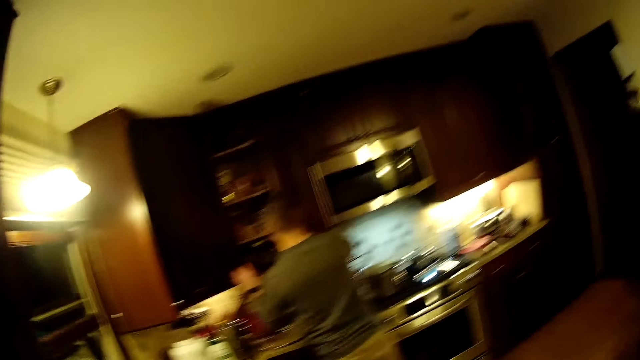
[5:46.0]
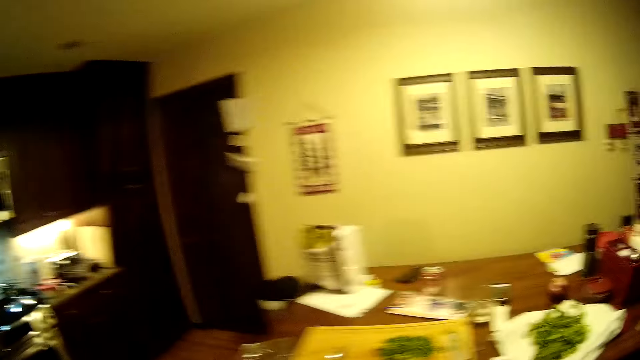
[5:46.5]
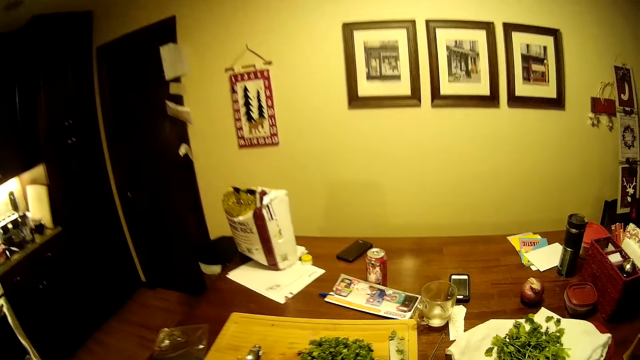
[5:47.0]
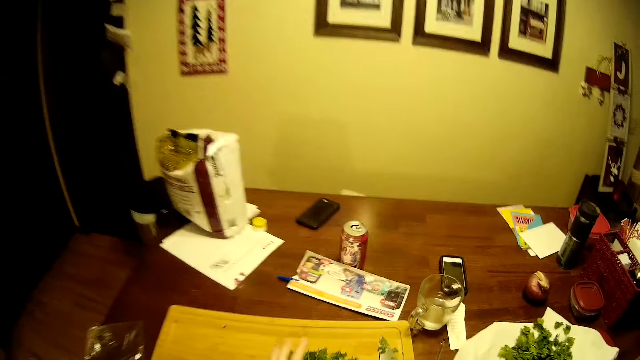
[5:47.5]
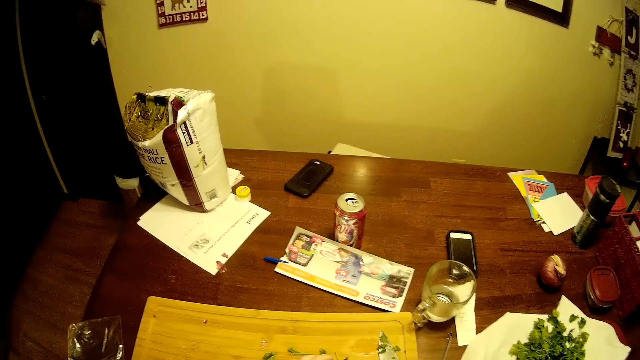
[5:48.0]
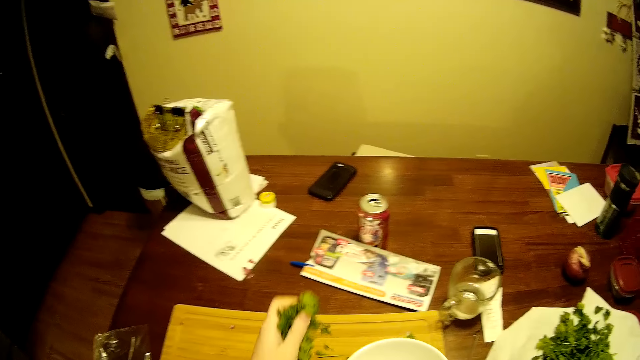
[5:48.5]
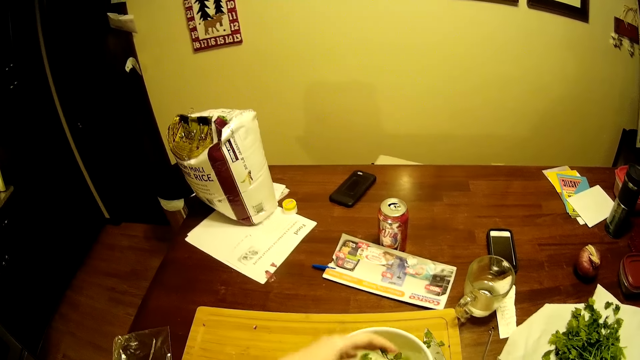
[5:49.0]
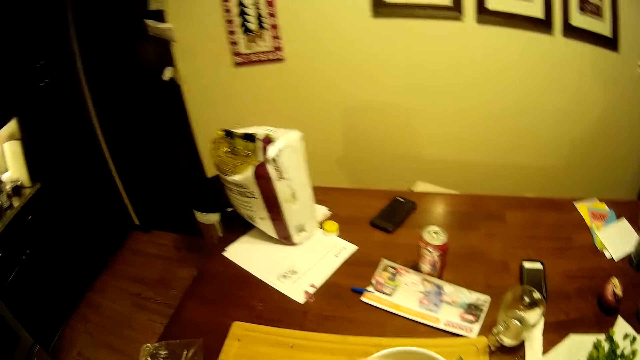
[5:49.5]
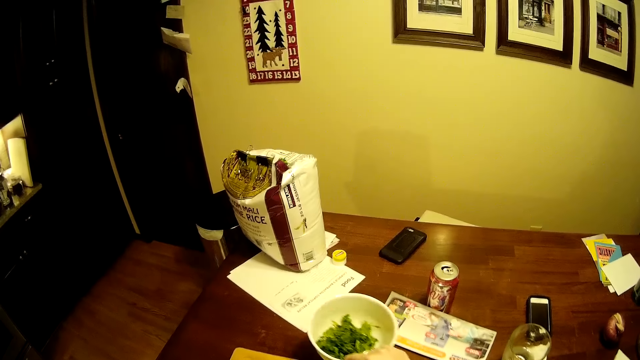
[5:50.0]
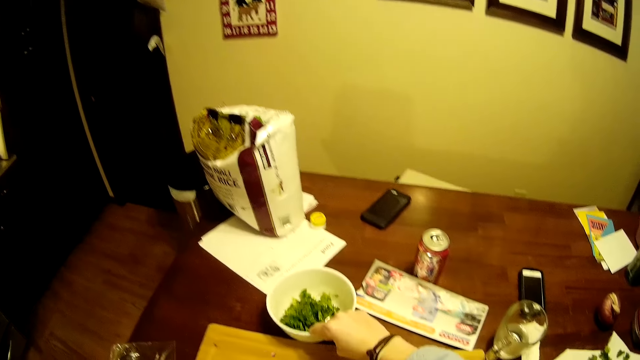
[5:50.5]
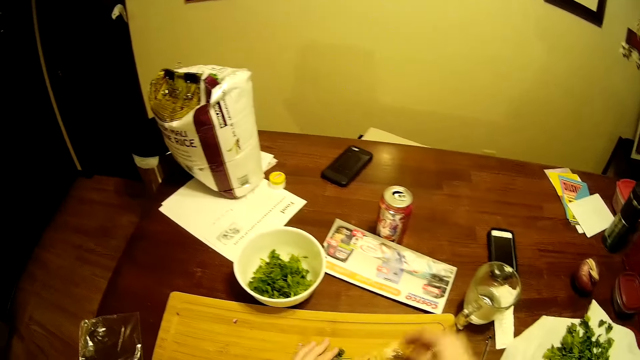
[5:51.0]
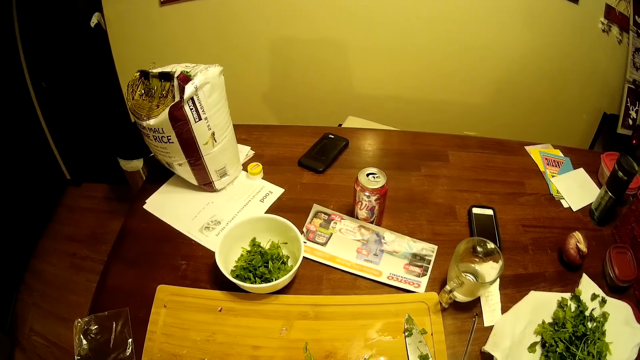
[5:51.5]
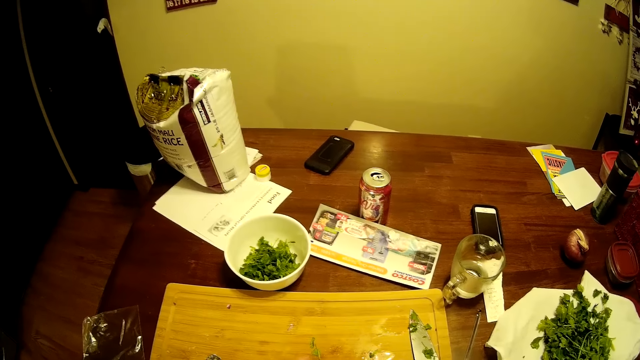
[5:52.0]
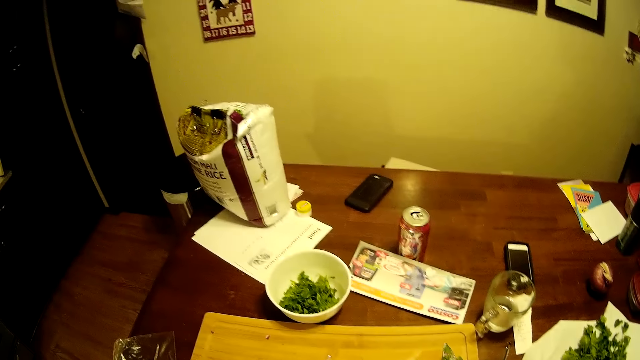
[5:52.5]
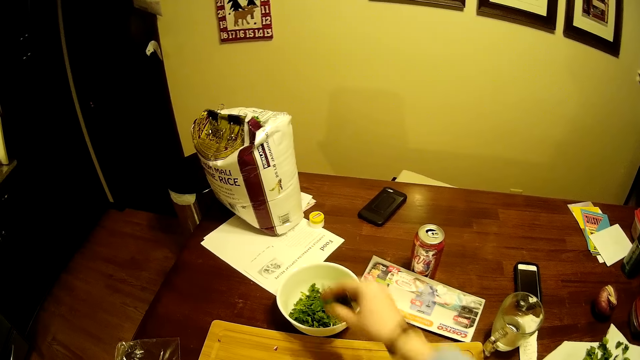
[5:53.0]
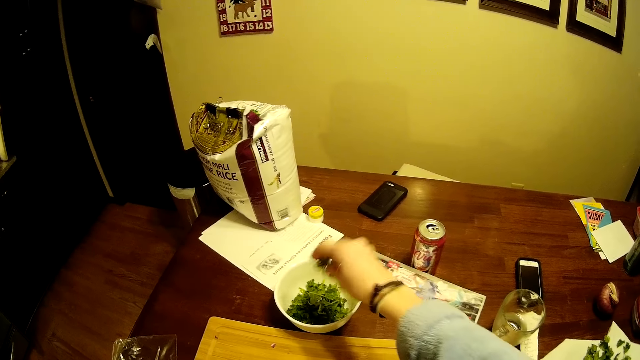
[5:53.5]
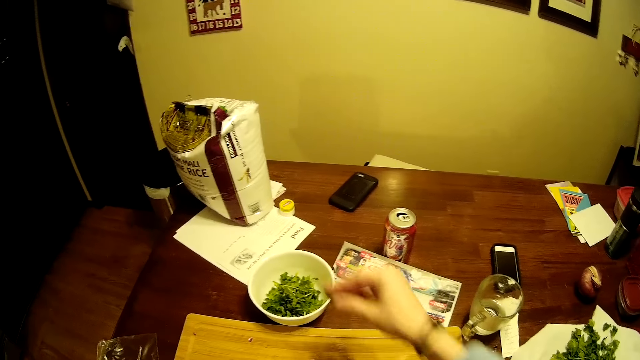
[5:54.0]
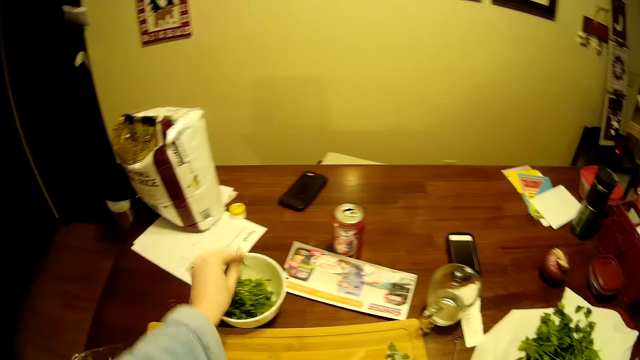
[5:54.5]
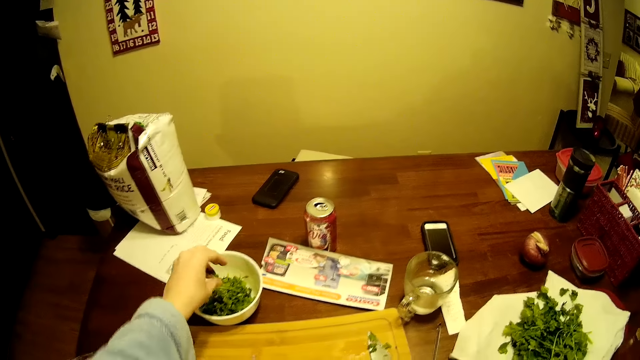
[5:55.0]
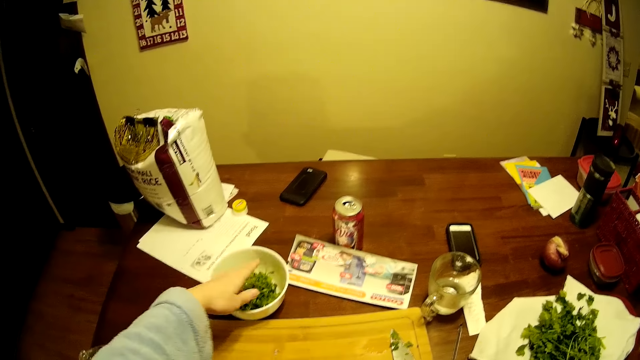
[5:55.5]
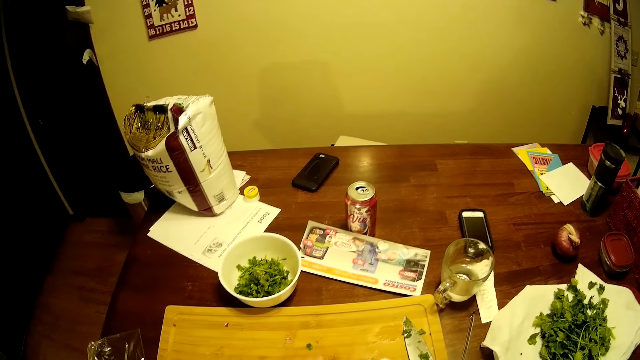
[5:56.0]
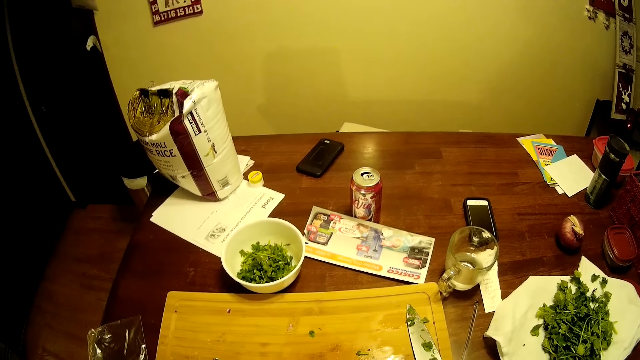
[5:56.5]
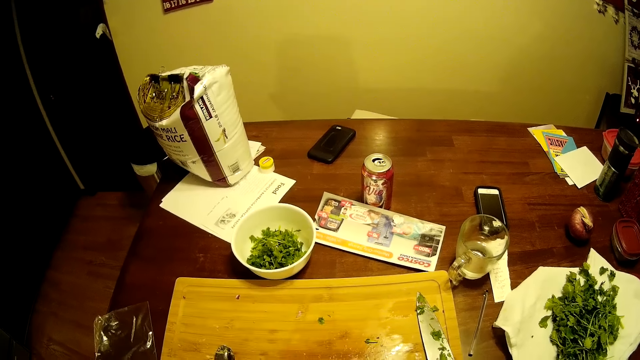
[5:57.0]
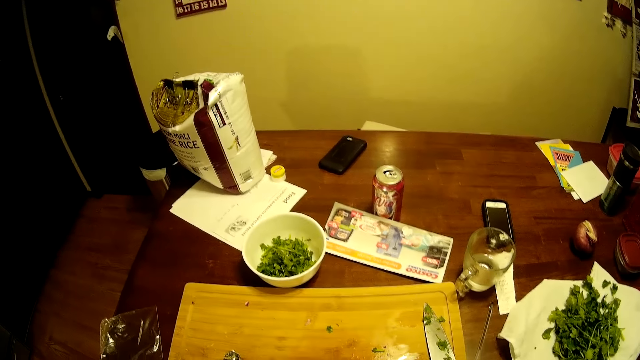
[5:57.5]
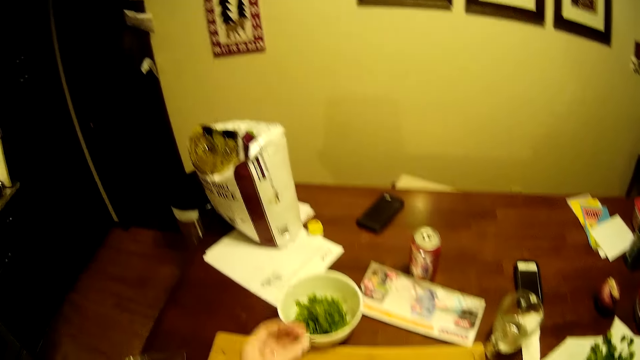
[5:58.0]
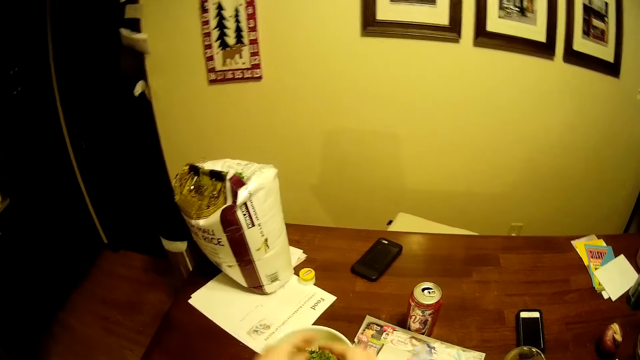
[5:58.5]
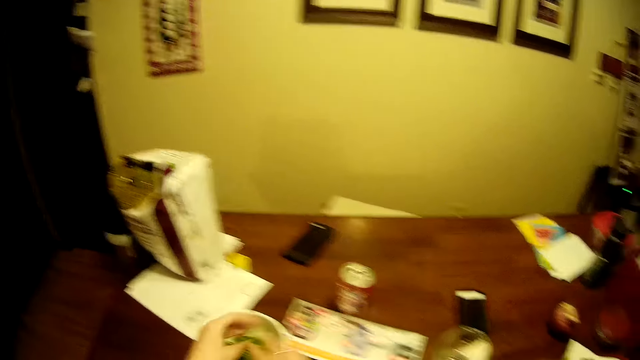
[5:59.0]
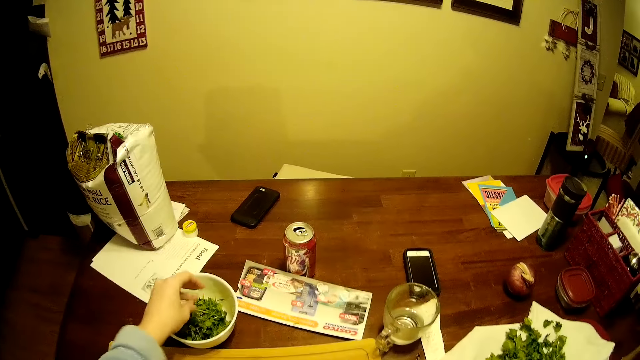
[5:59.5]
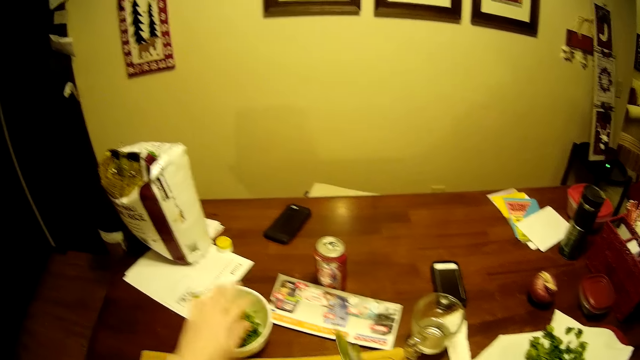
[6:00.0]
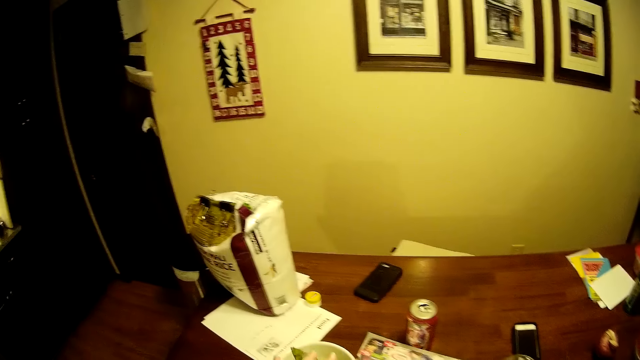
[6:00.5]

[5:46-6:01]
The camera wearer steps forward. They touch the coriander, pick up the coriander, and put the coriander in the bowl. They put the bowl on the table. They pick up the coriander. They put the coriander in the bowl. They put the coriander in the bowl again. They pick up the coriander. They put the coriander in the bowl. They pick up the knife. They remove the coriander from the hand.

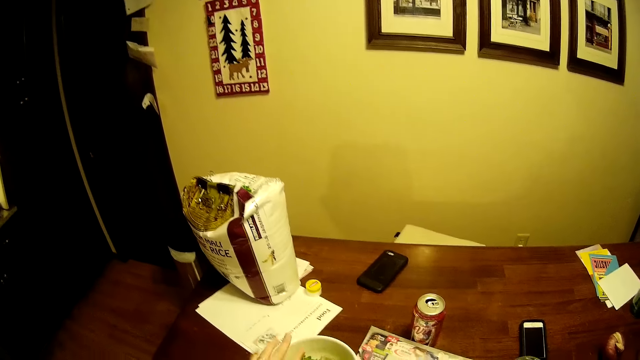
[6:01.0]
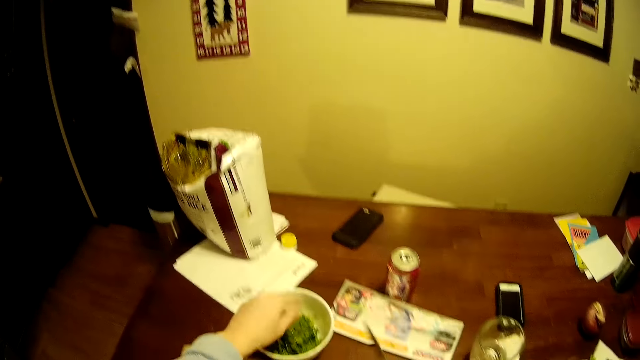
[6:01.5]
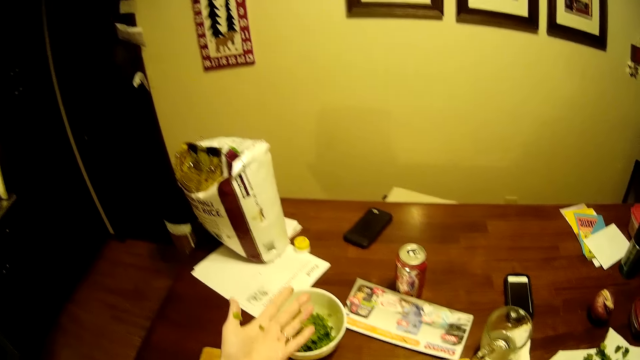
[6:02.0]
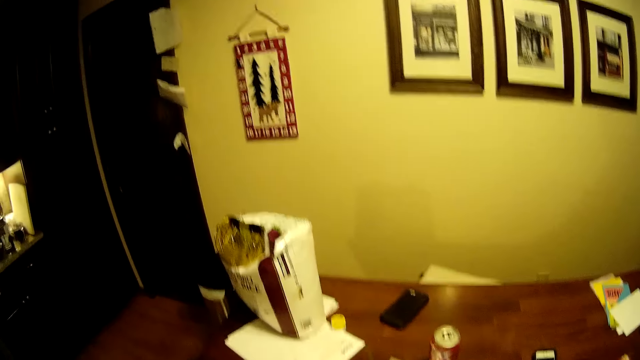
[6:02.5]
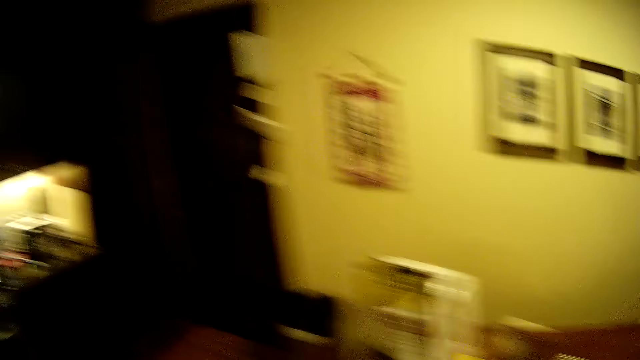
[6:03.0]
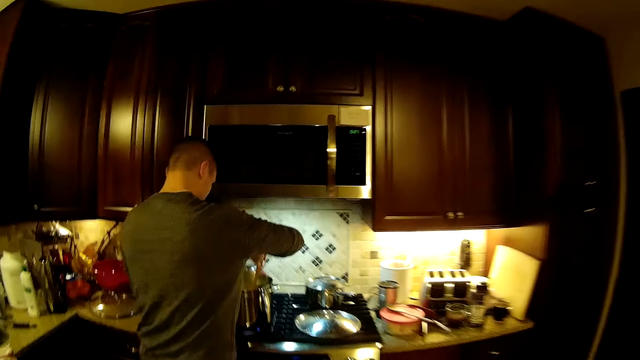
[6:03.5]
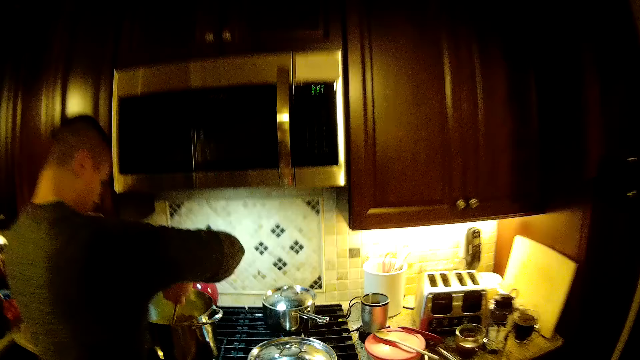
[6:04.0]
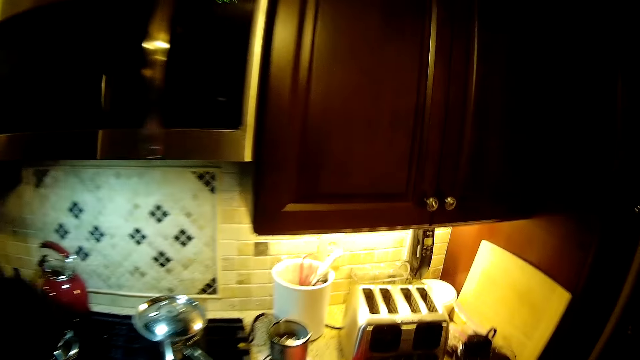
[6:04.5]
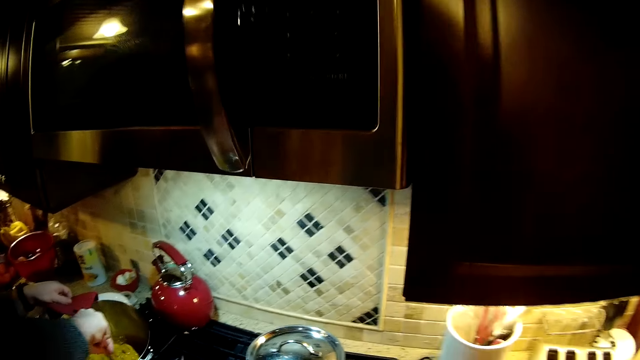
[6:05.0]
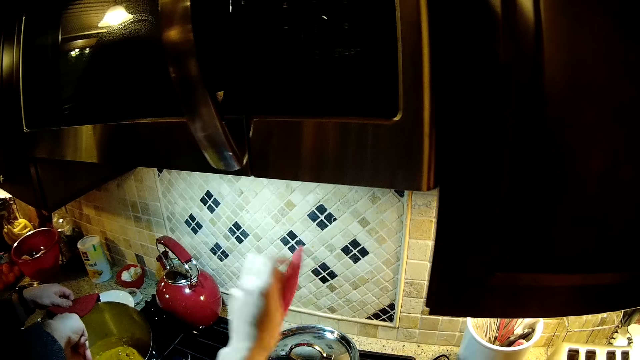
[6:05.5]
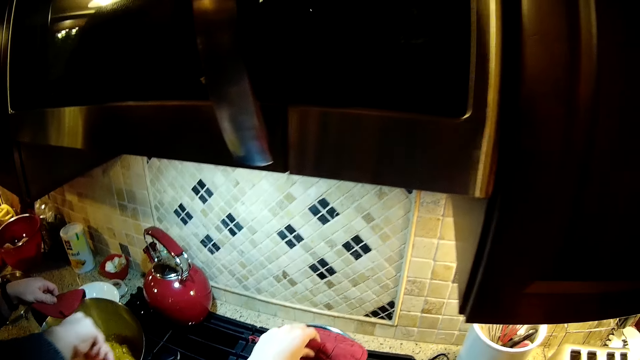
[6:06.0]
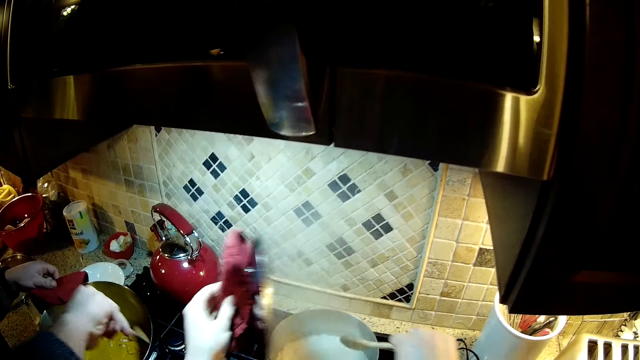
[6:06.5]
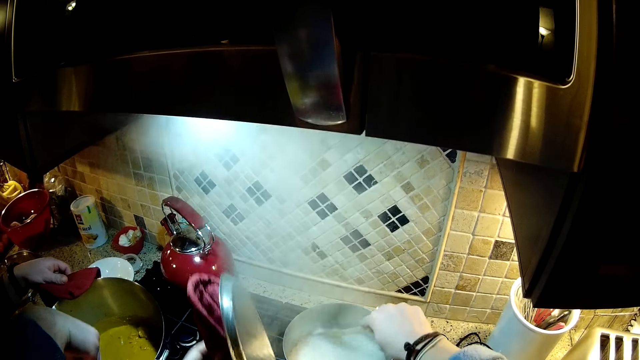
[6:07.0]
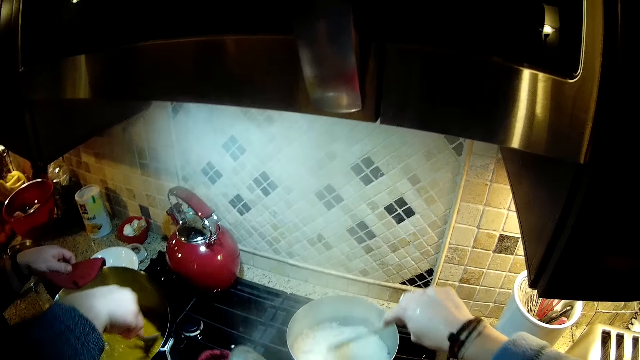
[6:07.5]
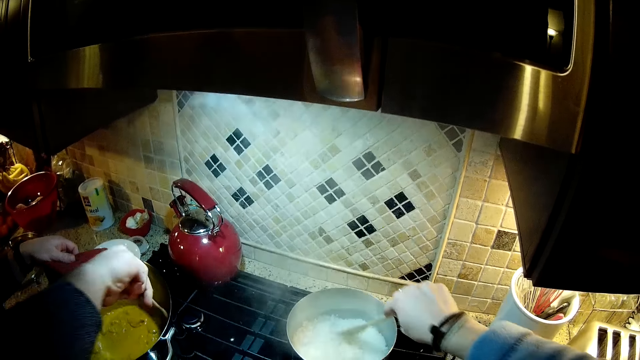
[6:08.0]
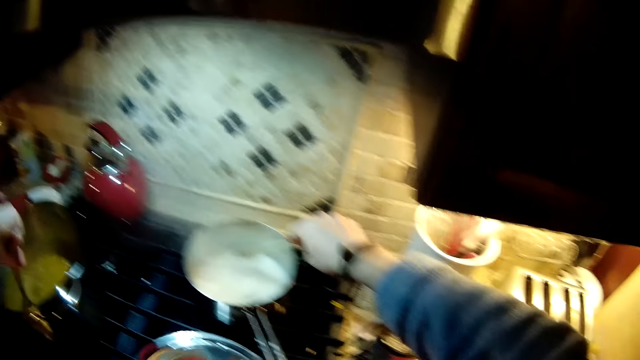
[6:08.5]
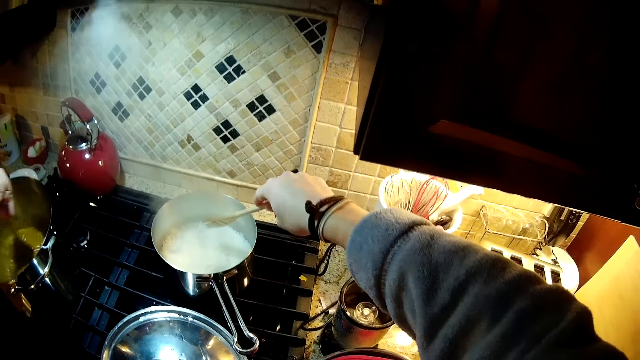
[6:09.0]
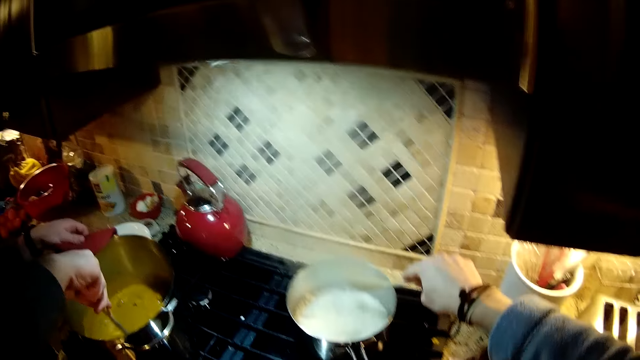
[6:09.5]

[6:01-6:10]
The camera wearer shakes the hand. They put the coriander on the bowl plate. They step forward. The man stirs the soup. The camera wearer steps forward. They pick up the lid. They use the hand towel. They open the cooking pot. They stir the rice.
